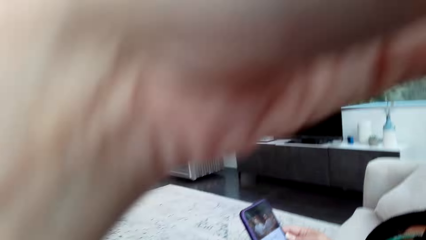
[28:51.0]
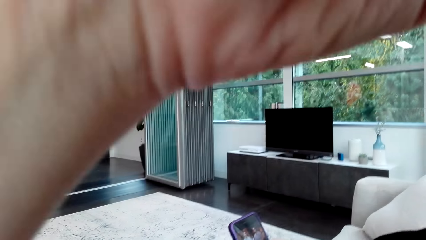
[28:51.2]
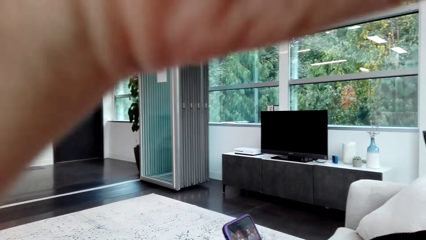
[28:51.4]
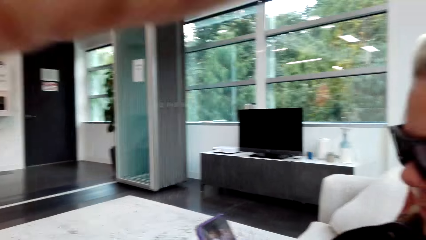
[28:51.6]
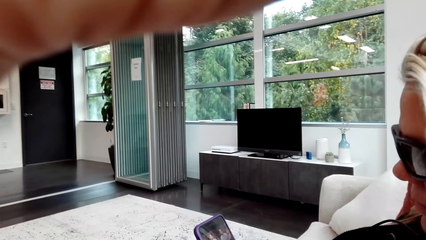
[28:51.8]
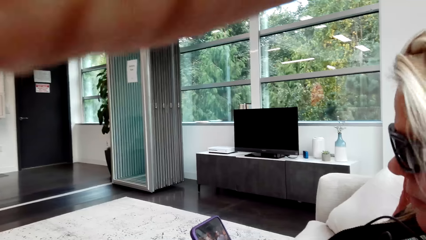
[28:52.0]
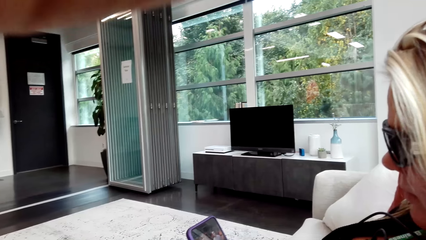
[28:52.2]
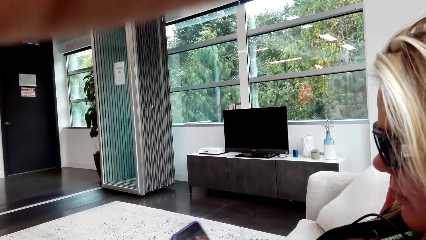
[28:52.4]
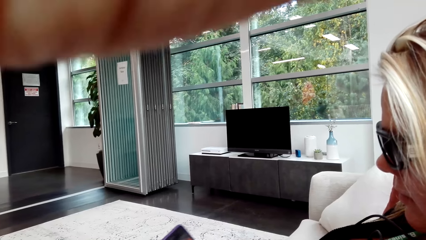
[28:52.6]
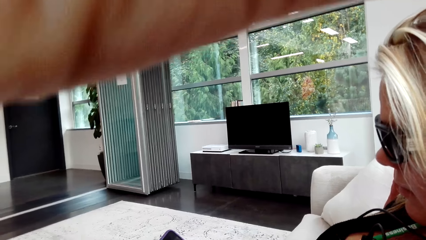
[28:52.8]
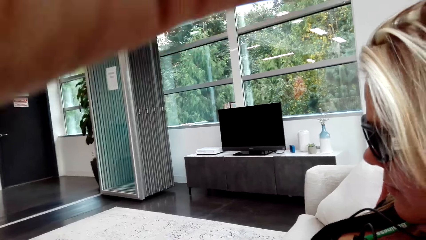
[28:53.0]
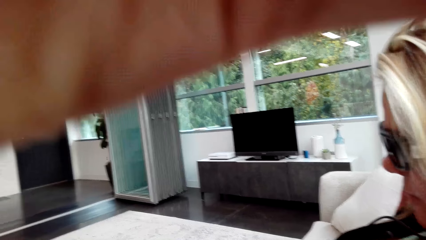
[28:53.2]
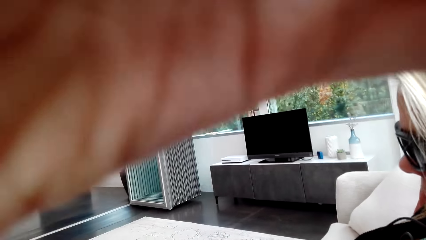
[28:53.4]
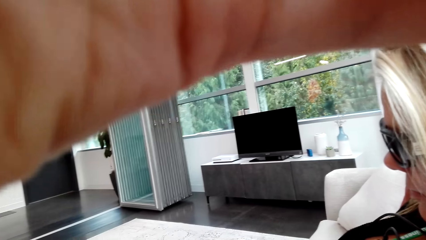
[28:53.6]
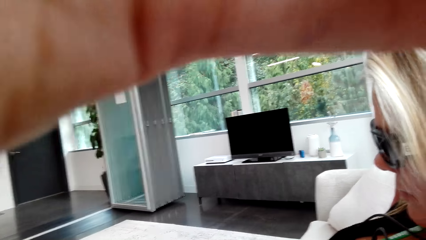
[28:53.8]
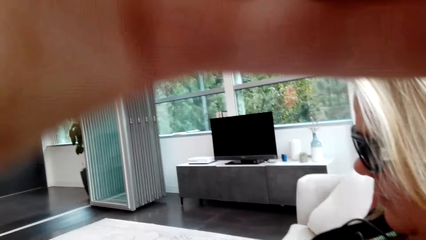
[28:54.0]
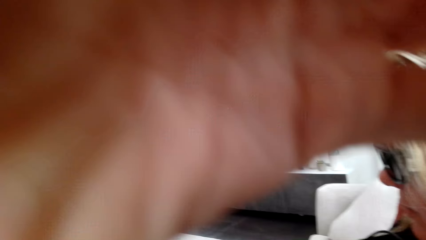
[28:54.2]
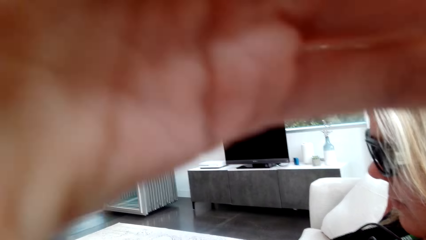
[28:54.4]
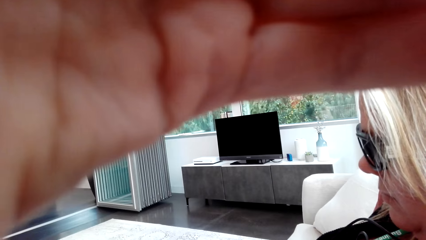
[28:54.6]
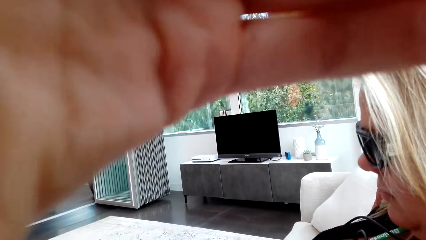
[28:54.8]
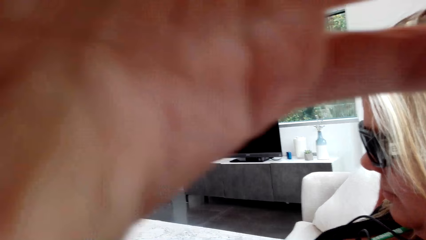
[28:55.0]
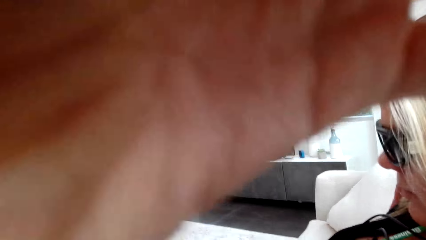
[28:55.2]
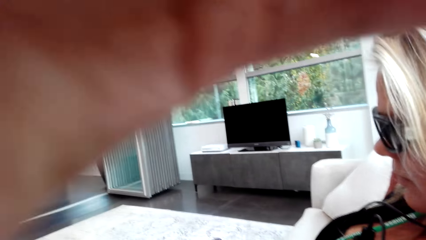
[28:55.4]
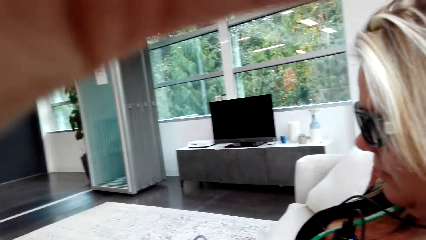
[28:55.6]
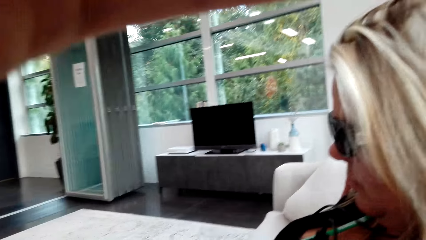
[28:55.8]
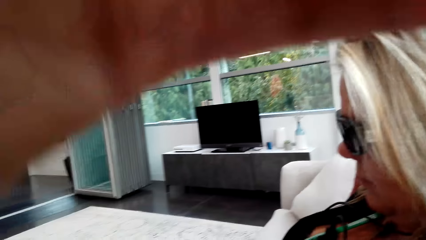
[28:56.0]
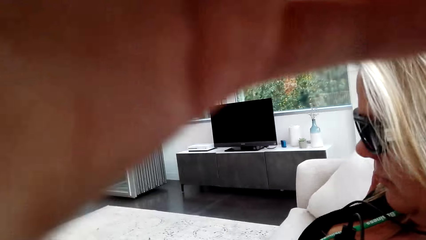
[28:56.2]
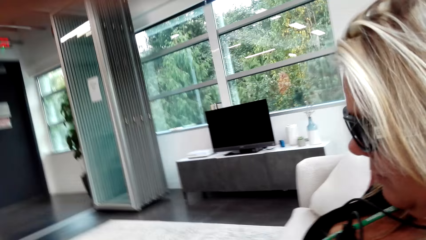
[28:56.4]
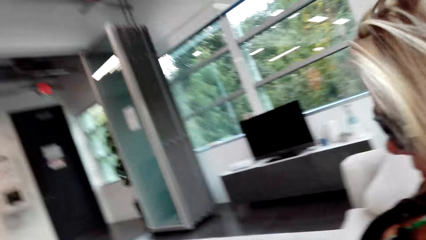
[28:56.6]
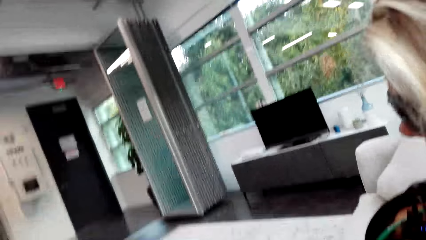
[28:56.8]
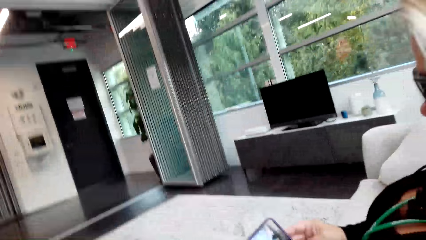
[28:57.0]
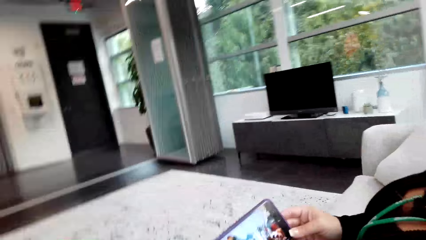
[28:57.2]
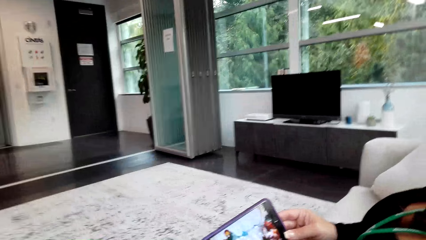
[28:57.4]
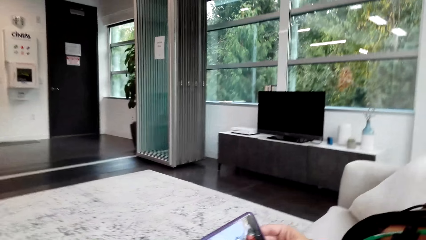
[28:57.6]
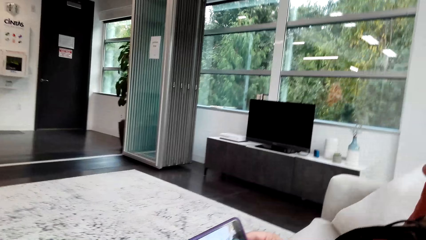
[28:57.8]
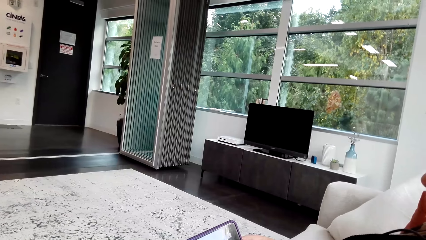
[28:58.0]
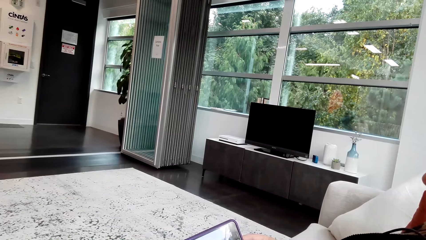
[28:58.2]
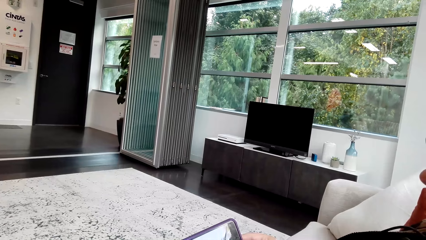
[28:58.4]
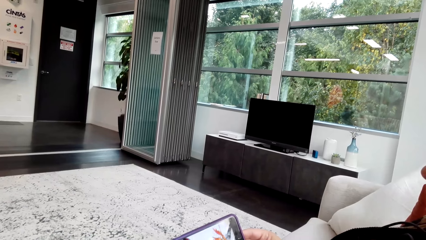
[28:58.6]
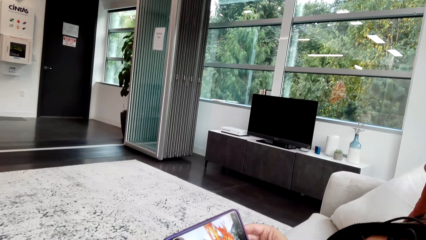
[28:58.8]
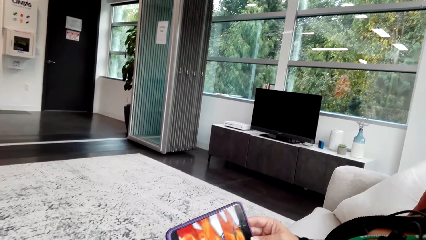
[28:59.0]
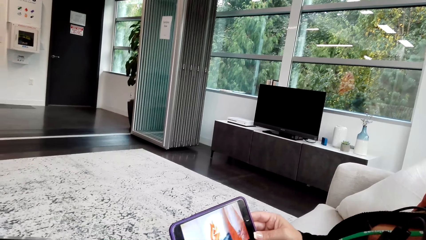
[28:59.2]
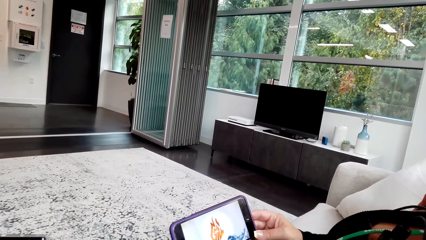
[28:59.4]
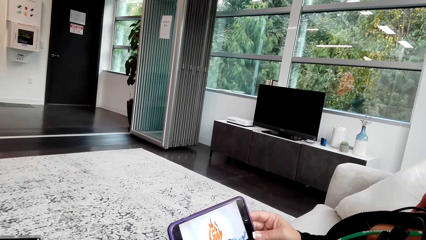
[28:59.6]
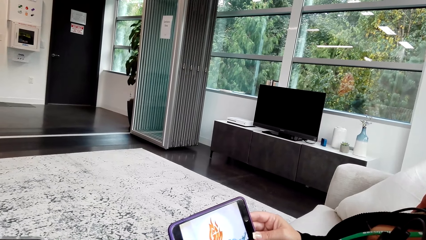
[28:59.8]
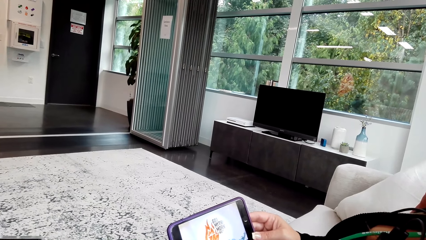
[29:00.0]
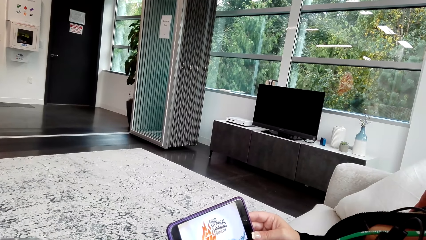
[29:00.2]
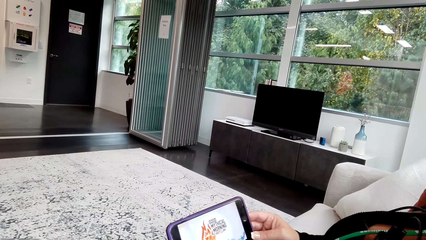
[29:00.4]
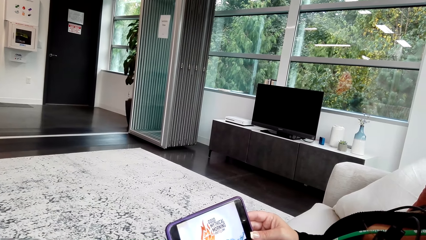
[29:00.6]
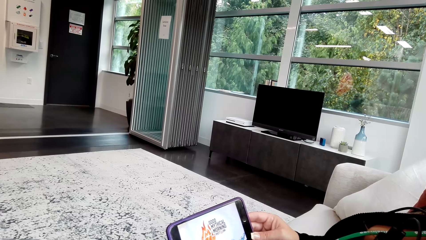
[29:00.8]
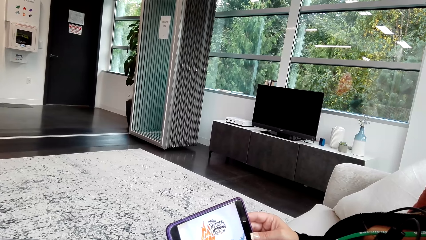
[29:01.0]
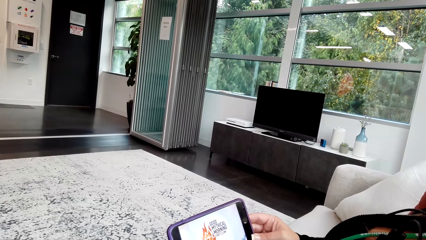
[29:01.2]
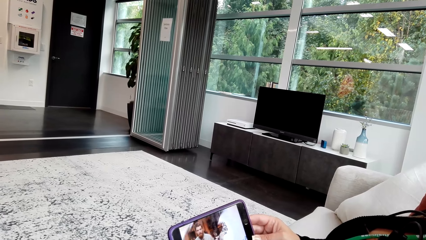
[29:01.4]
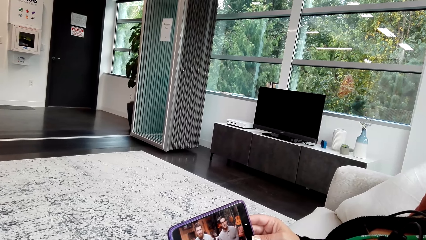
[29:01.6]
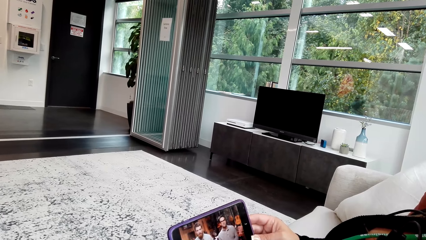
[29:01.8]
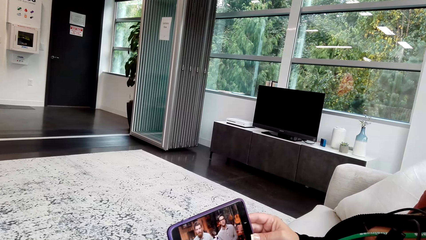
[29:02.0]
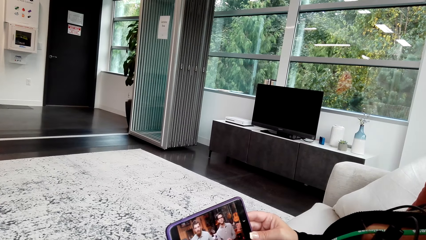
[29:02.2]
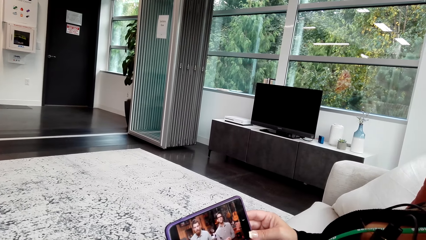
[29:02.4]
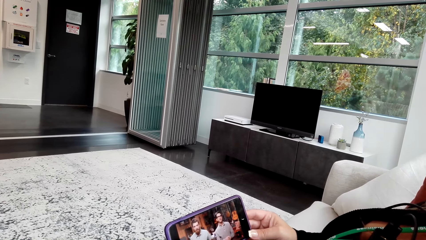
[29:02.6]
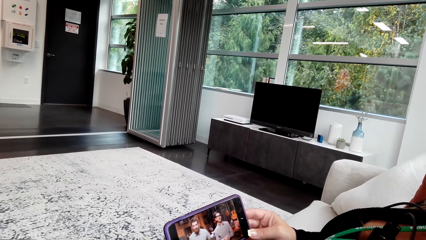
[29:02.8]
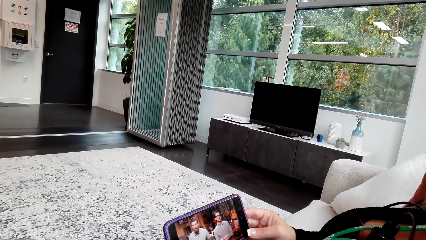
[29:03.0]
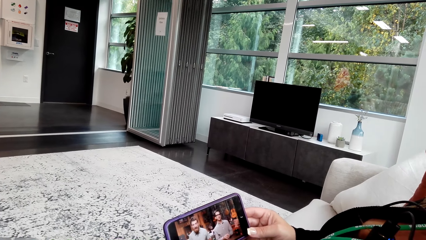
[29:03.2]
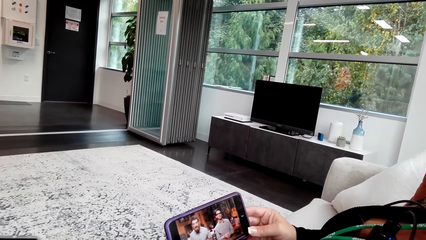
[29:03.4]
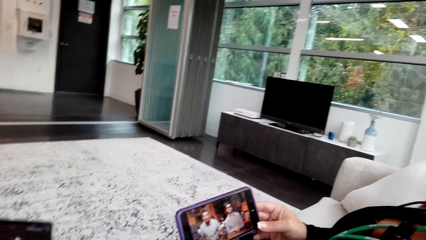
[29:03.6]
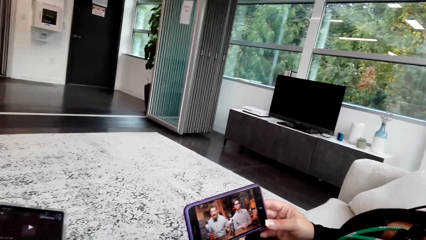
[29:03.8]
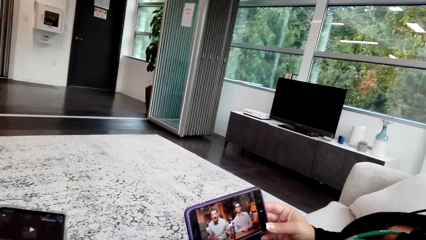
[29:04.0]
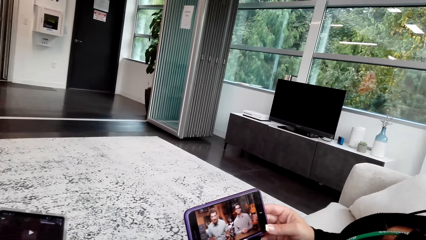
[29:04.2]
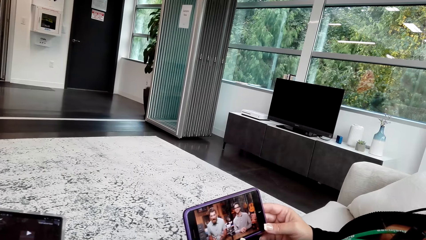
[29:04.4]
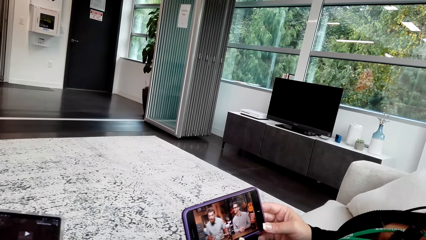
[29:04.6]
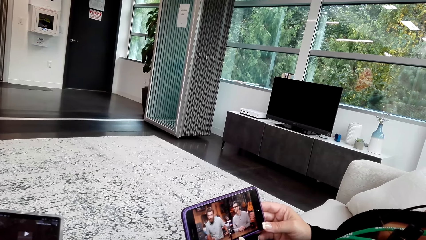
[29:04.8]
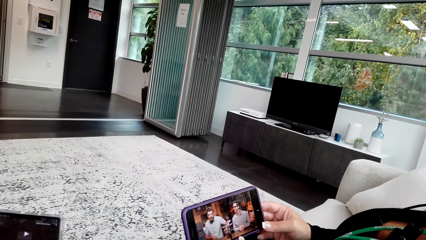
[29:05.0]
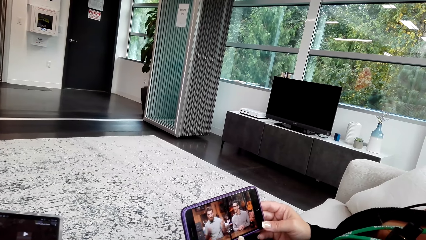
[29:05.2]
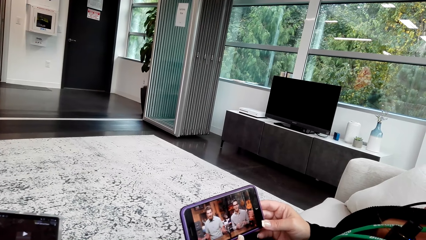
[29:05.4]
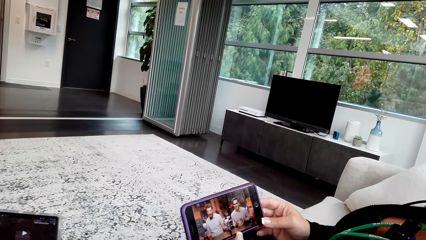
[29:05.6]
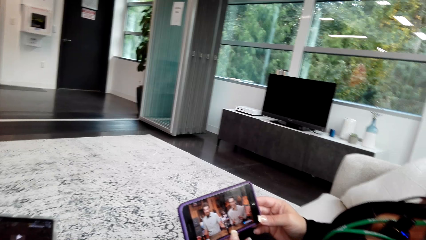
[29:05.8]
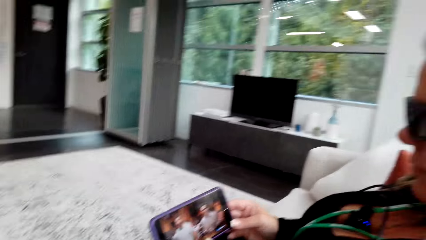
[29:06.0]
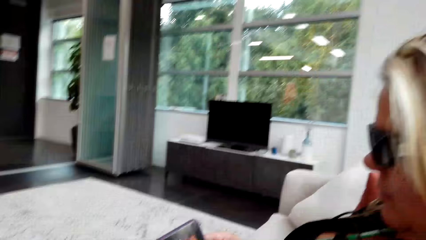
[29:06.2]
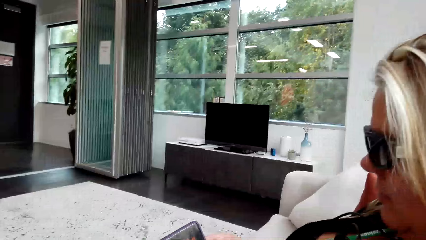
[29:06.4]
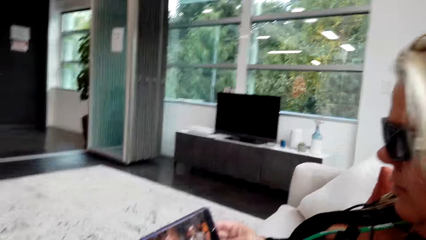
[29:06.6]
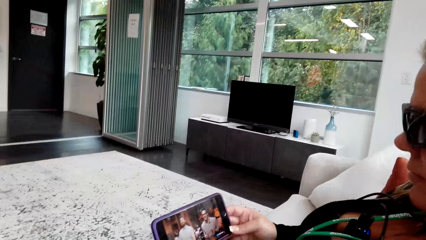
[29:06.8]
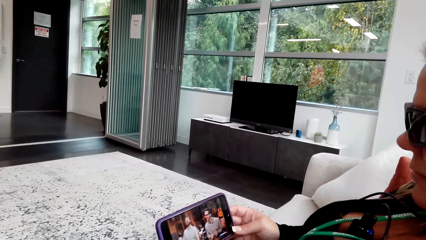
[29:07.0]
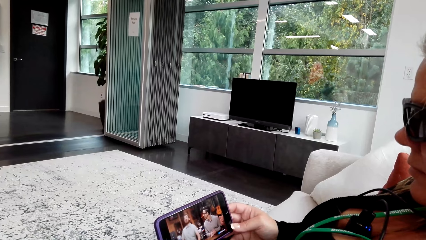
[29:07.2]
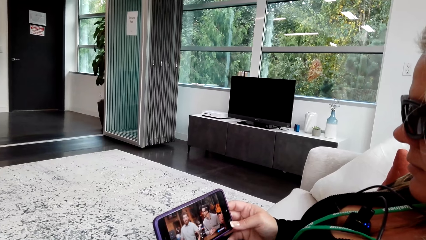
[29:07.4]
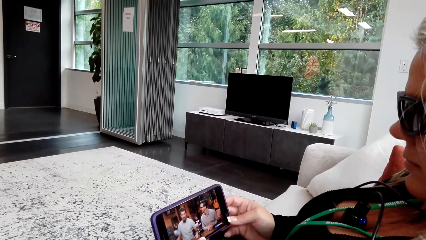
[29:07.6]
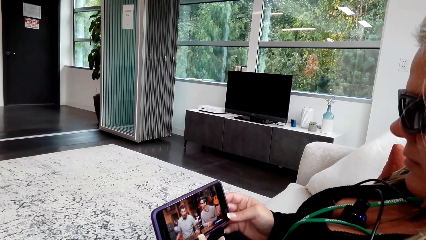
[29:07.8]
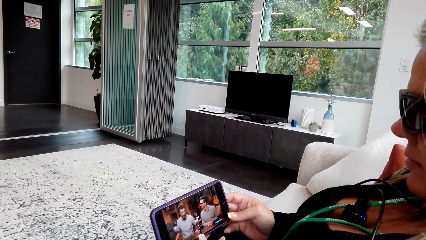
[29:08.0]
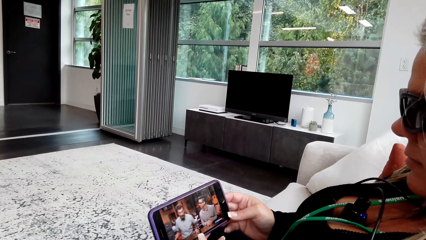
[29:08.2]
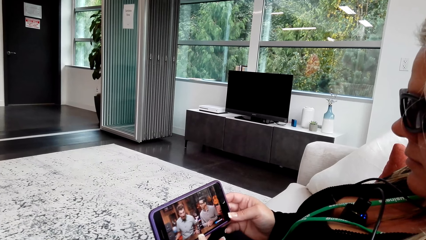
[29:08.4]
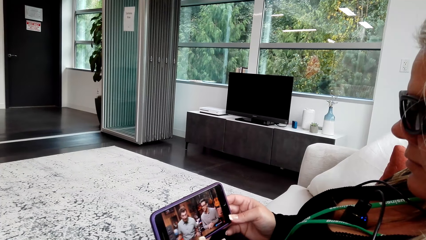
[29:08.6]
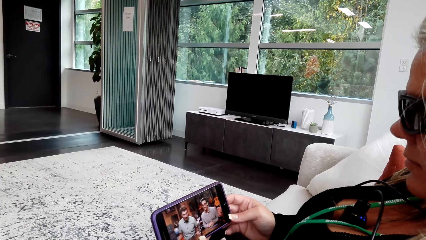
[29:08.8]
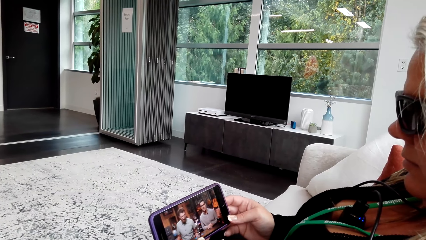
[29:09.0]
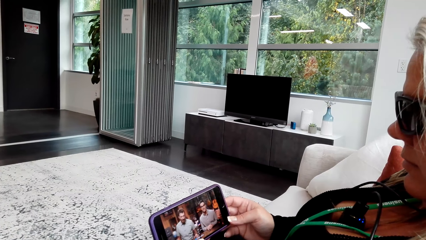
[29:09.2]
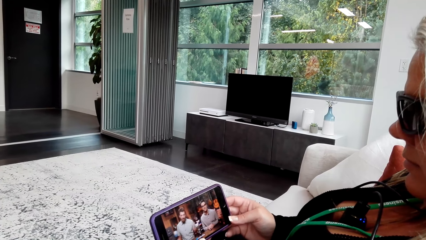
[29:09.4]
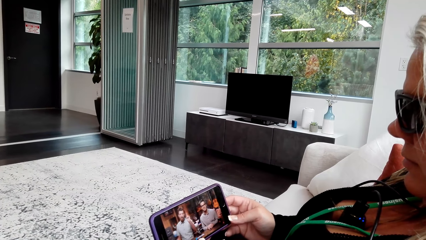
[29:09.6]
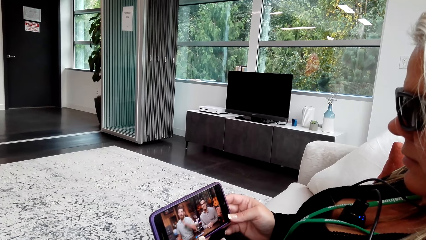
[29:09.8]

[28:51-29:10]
The camera wearer touches the camera. The woman watches the video on the phone. The camera wearer stares around in the room. They watch the video on the woman's phone.
